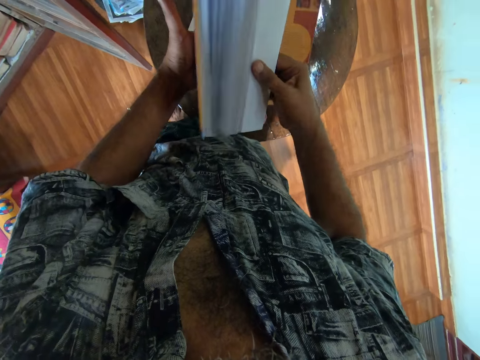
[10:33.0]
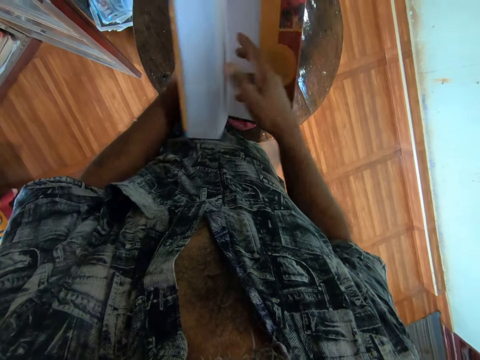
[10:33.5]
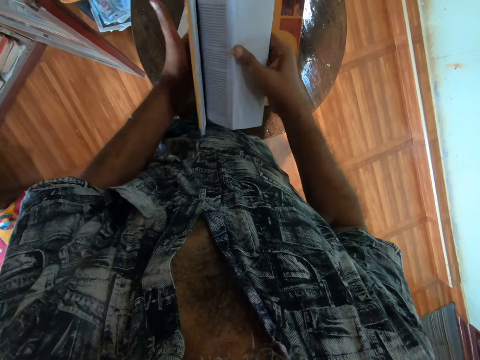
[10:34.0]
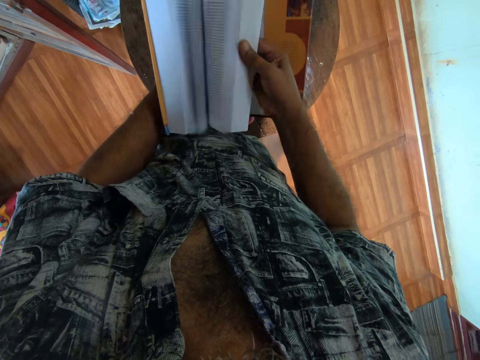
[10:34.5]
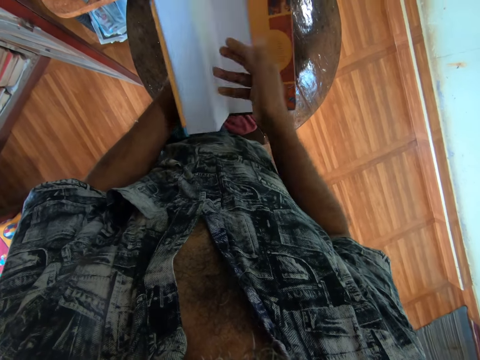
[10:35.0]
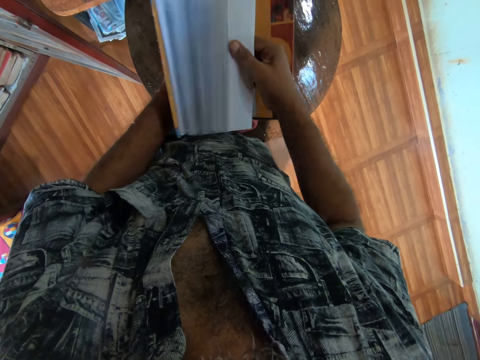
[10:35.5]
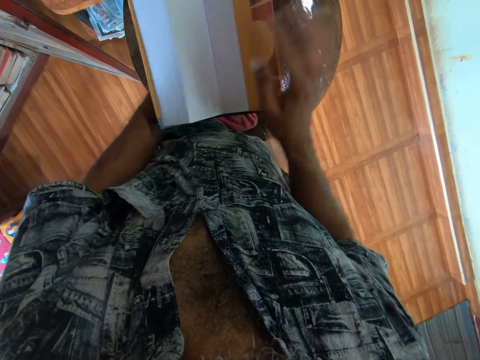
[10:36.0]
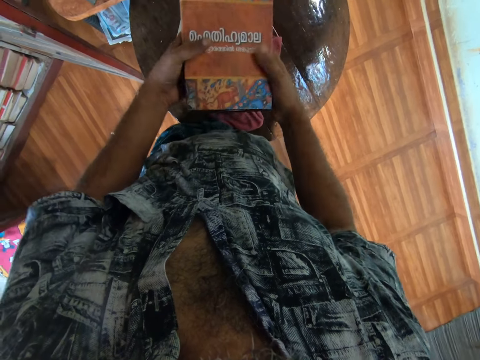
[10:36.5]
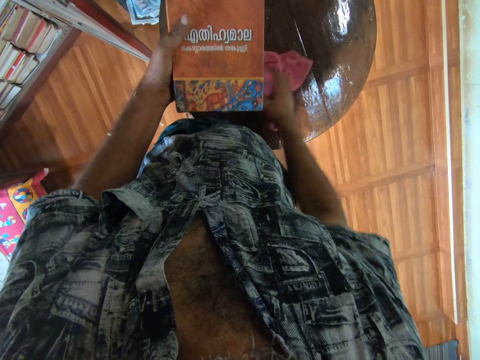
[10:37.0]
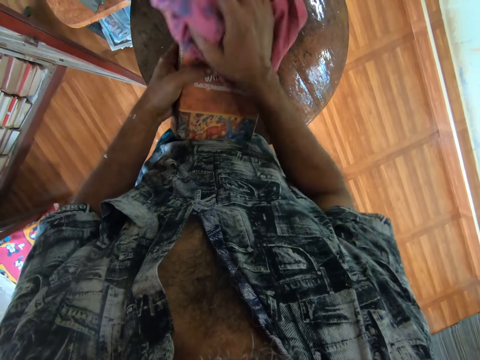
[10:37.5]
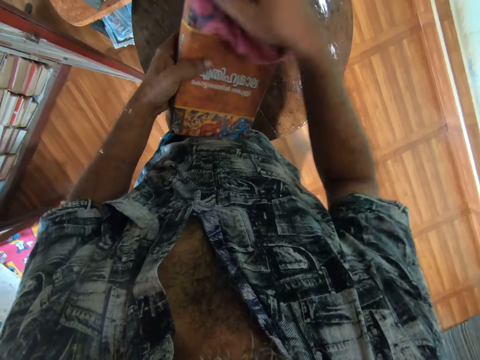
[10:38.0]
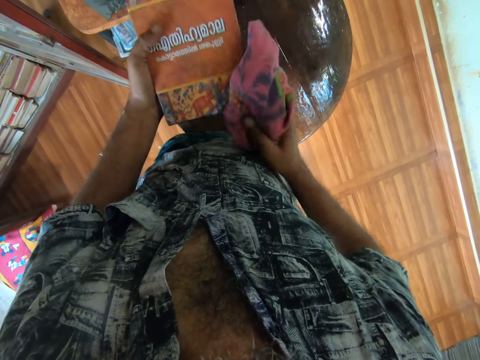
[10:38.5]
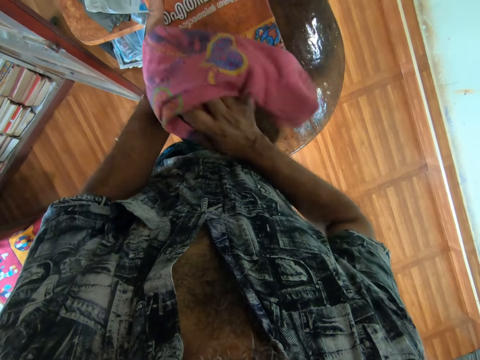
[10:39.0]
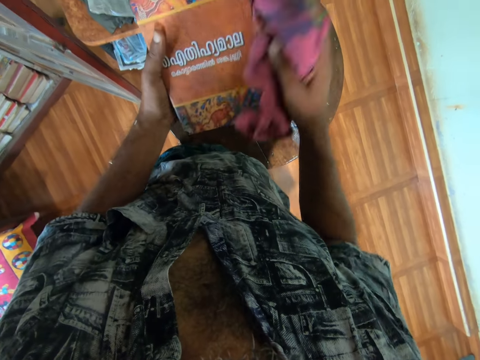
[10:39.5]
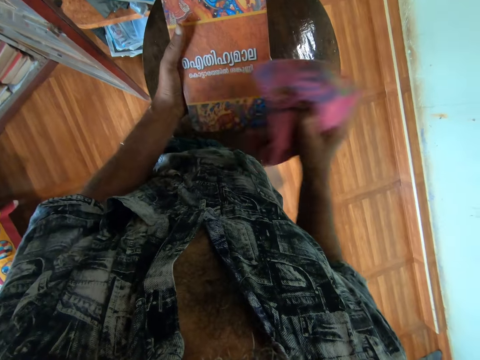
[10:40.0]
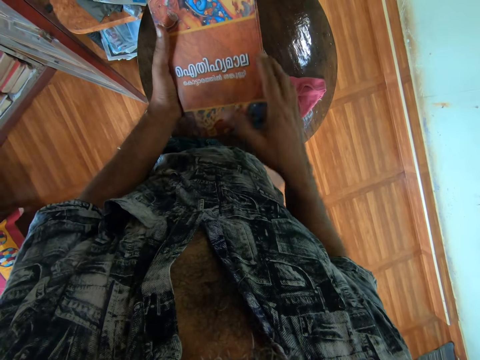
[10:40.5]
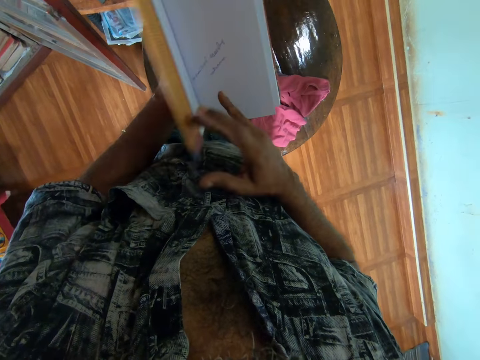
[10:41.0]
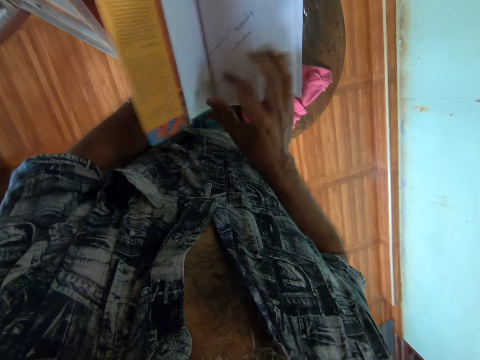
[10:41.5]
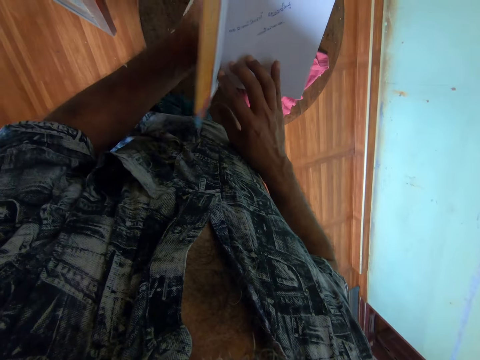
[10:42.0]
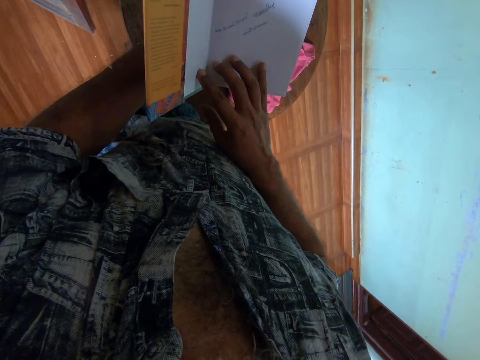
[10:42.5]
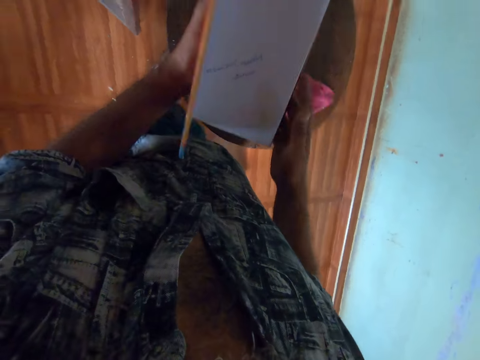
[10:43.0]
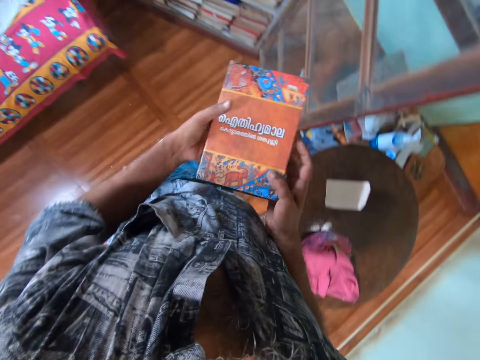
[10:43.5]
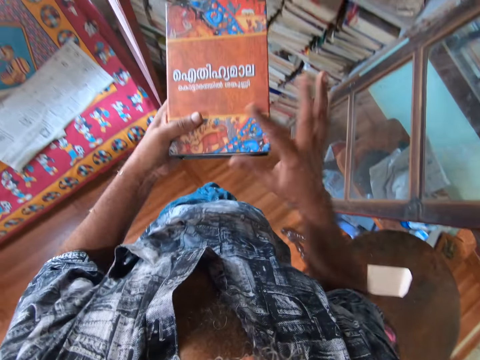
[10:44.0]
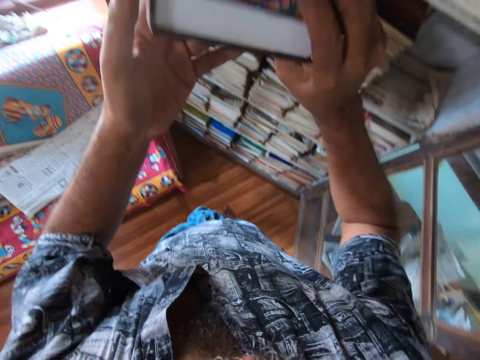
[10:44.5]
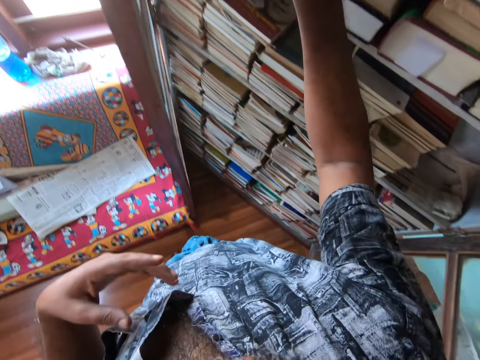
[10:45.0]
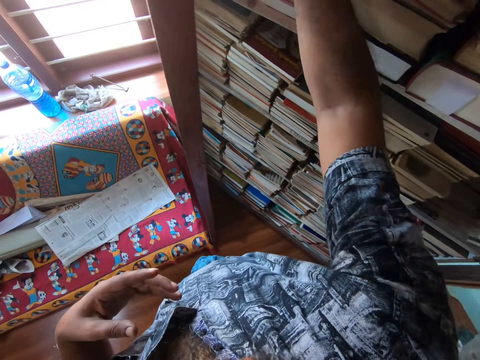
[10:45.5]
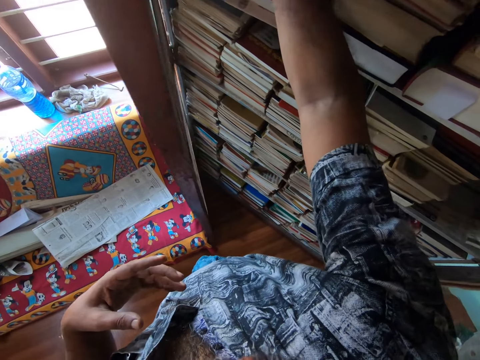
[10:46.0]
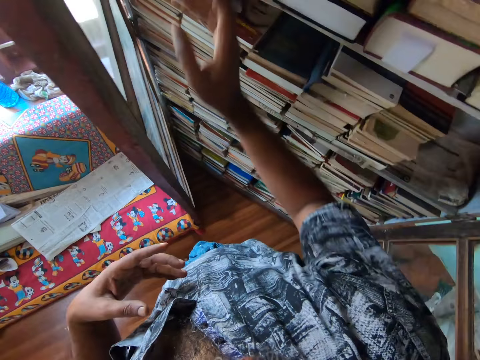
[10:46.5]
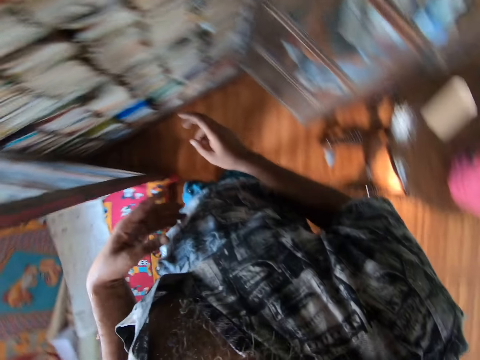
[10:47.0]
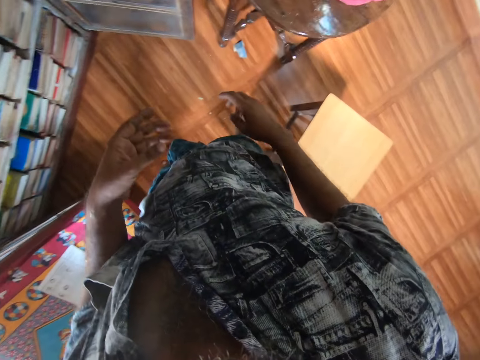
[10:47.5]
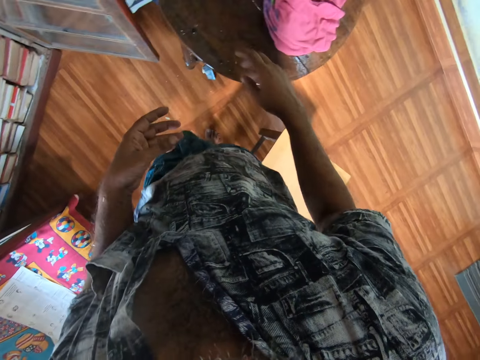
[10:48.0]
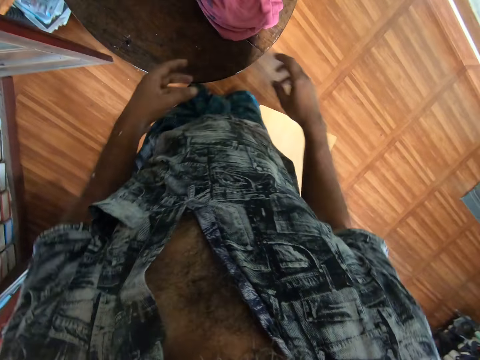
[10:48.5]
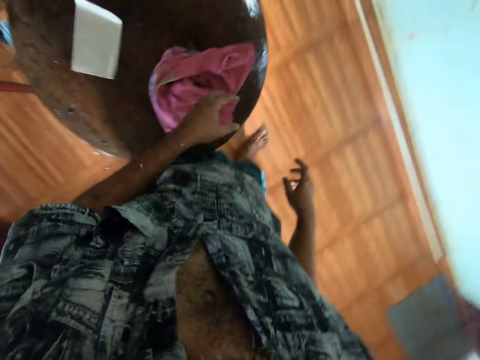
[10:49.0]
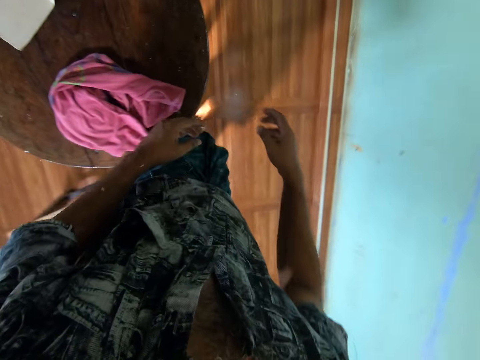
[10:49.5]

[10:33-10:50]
The camera wearer picks up a wiping cloth. They wipe the book. They drop the wiping cloth on the table. They open the pages of the book. They close the book. They move around. They put the book on the bookshelf. They walk around the table.

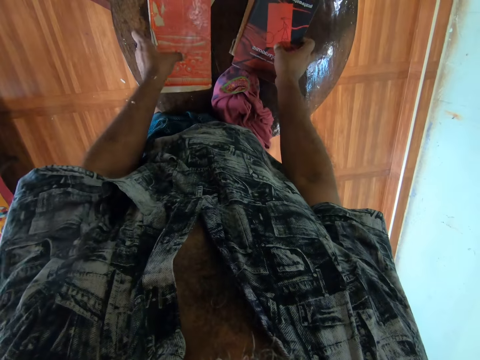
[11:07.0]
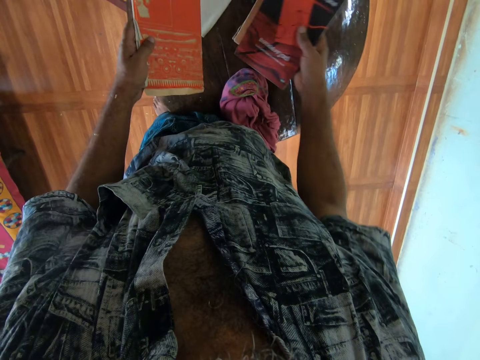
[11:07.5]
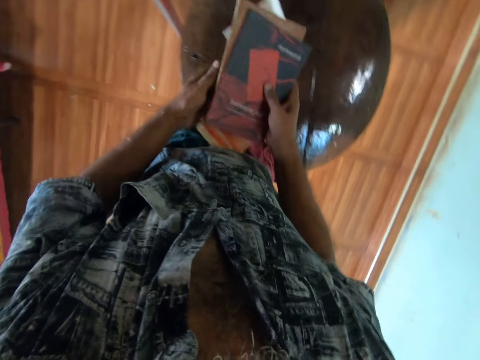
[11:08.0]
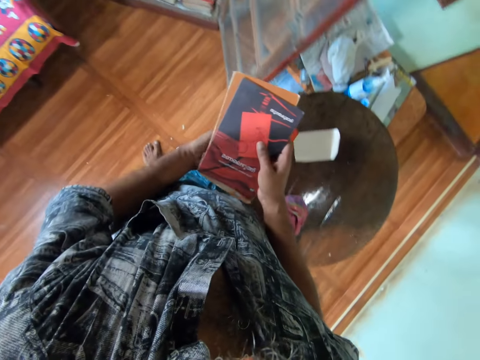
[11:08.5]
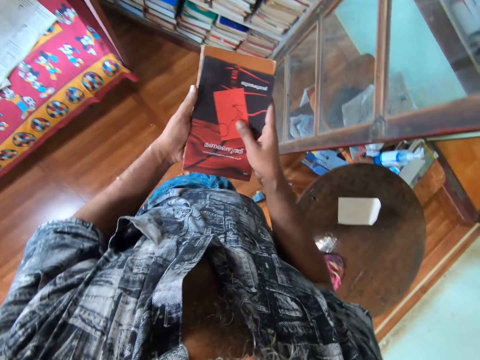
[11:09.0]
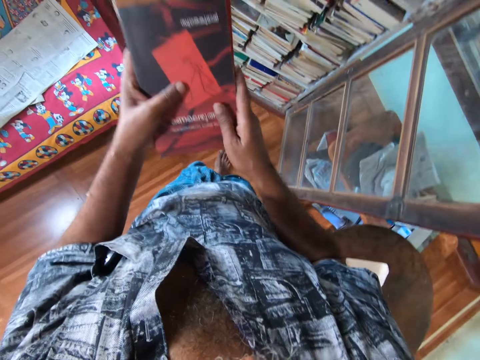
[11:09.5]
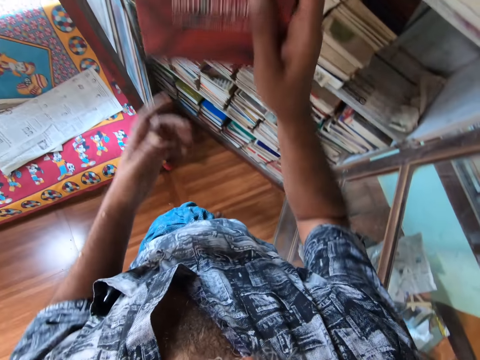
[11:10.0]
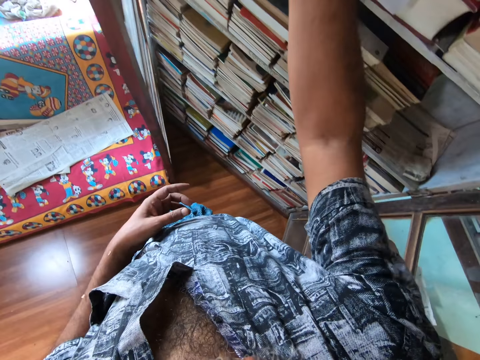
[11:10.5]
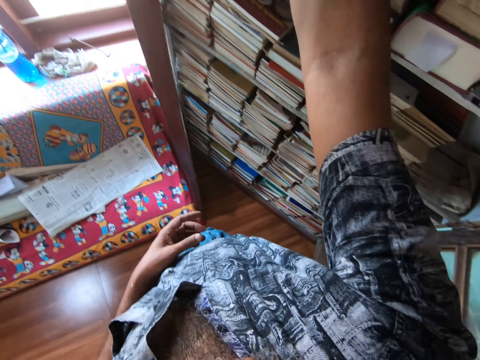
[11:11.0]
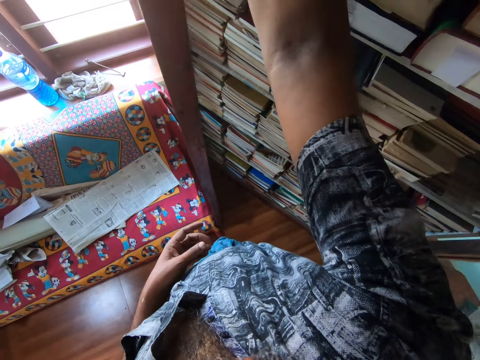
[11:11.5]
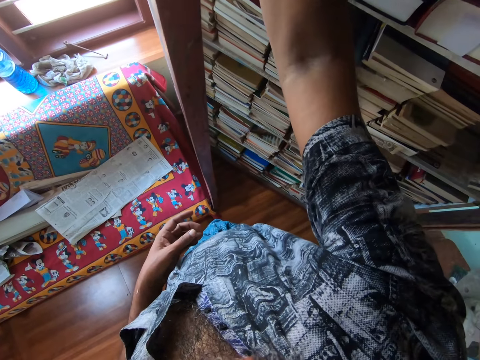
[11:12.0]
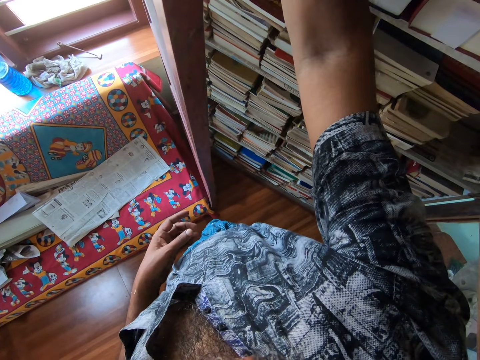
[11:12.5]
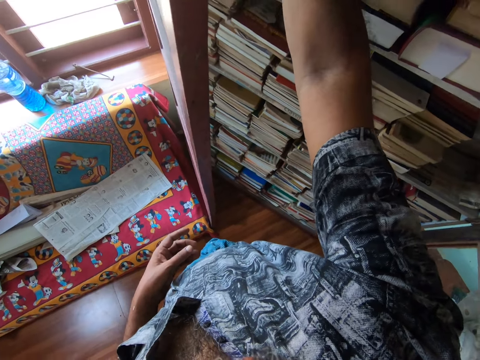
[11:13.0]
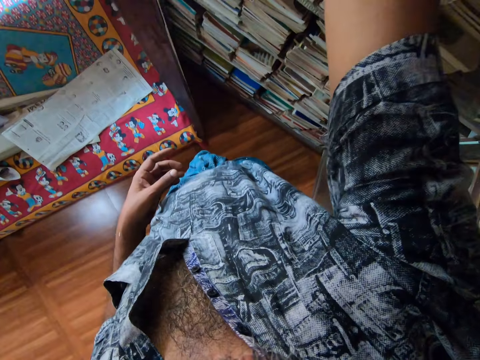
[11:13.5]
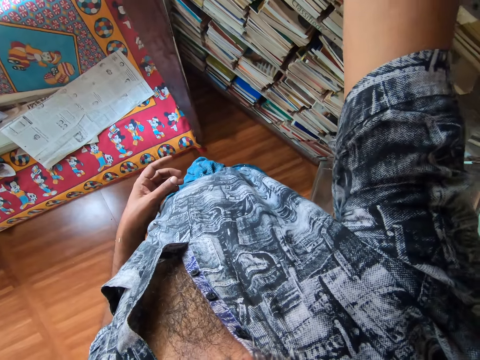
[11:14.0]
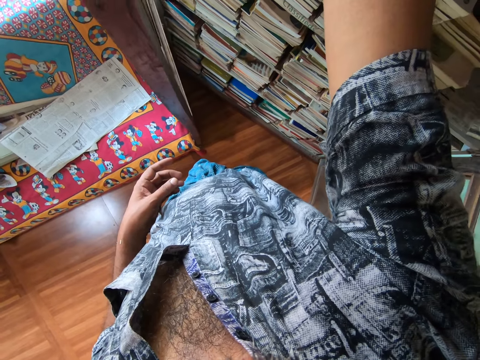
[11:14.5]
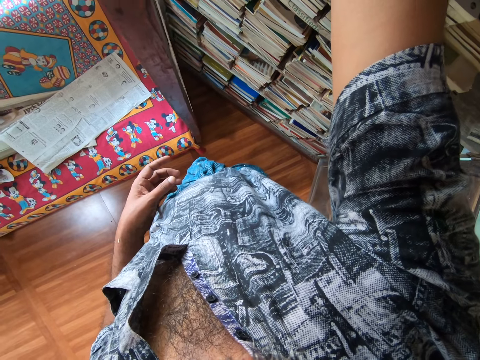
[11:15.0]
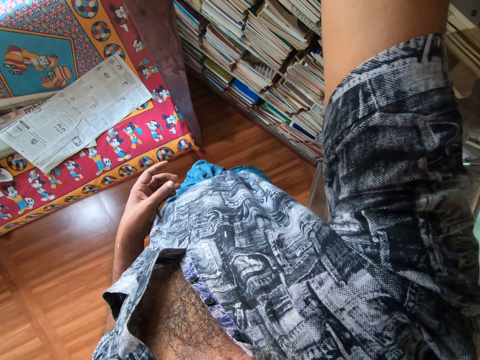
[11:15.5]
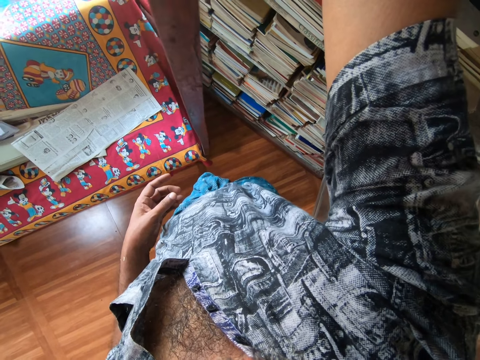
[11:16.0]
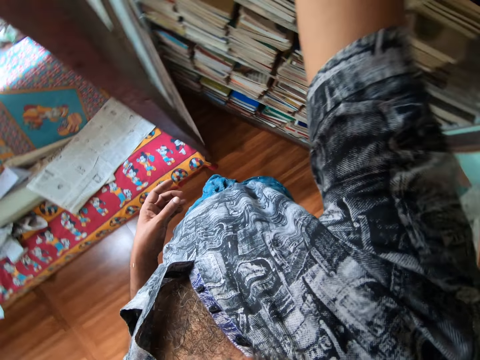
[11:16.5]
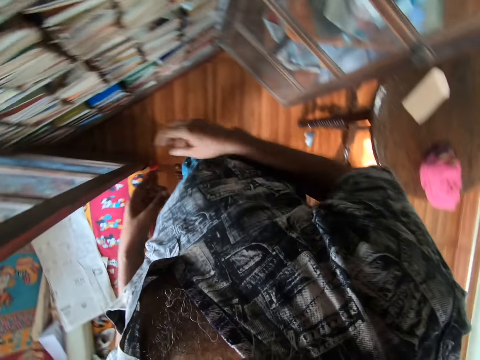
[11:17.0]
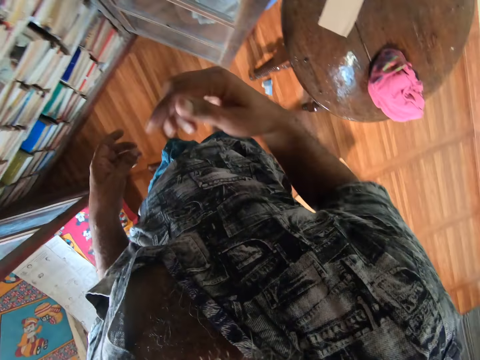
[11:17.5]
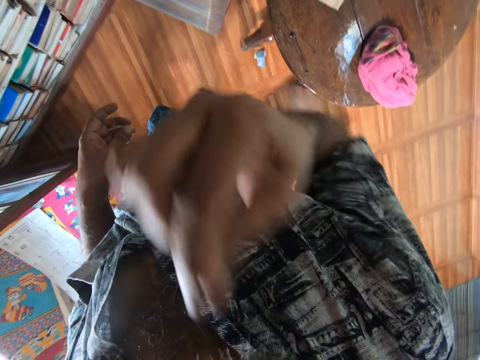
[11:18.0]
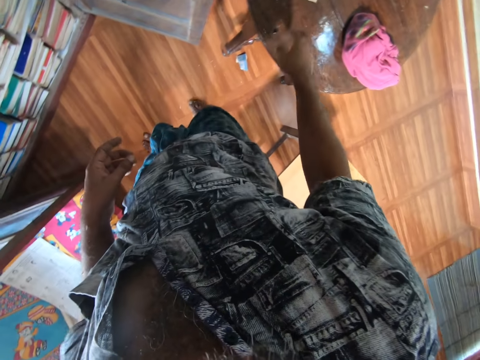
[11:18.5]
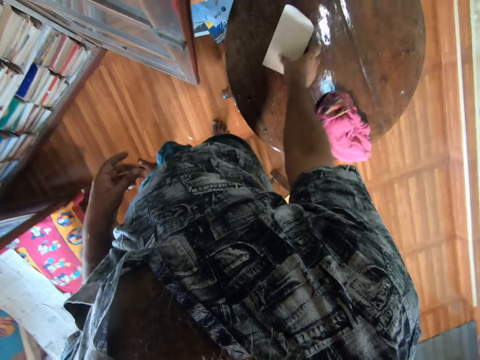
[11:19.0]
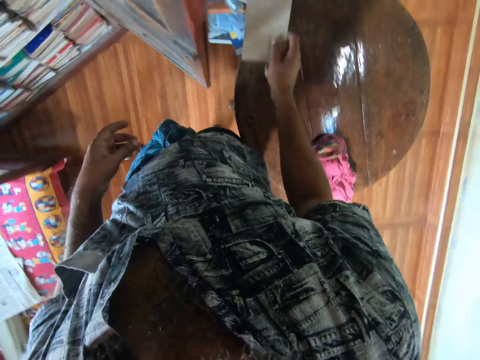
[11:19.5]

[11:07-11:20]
The camera wearer places the cloth on the table. He puts a book on the table. He picks all the books from the table. He moves around. He puts the books on the bookshelf. He moves around. He touches his nose. He holds the nose with the right hand. He picks a paper from the table.
